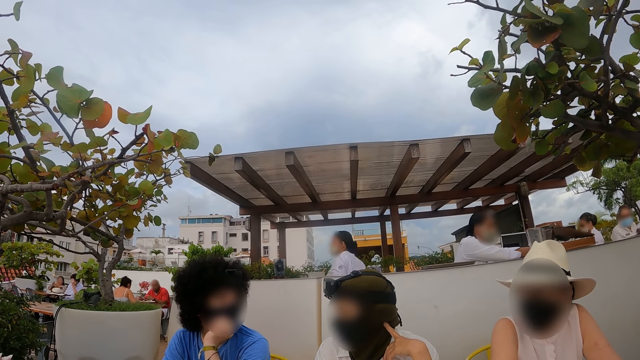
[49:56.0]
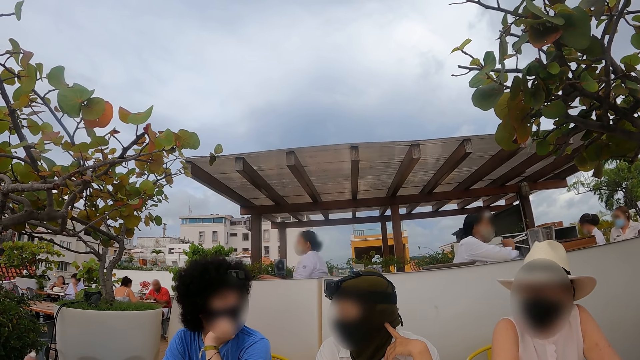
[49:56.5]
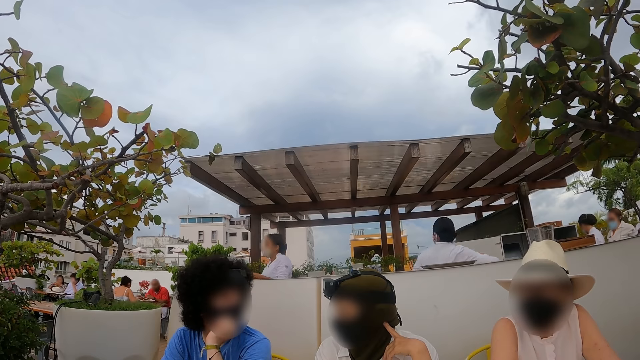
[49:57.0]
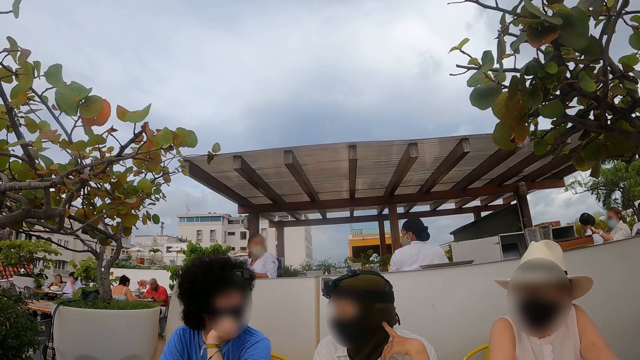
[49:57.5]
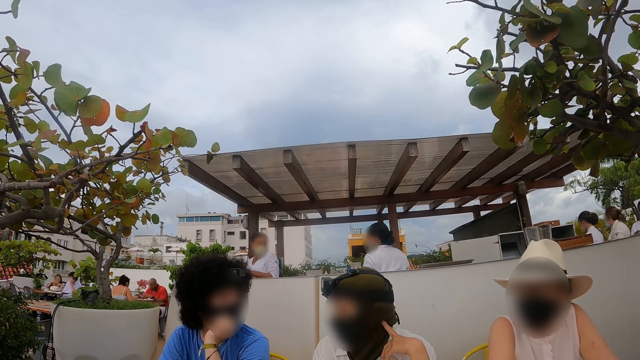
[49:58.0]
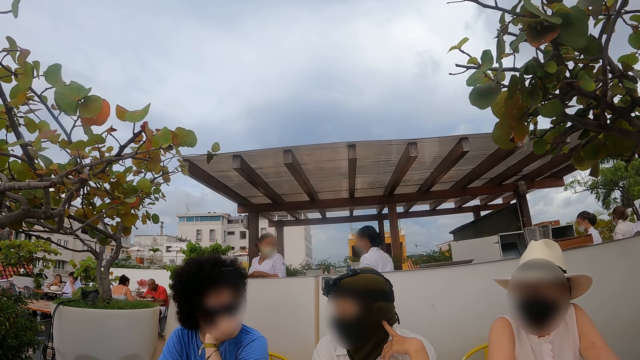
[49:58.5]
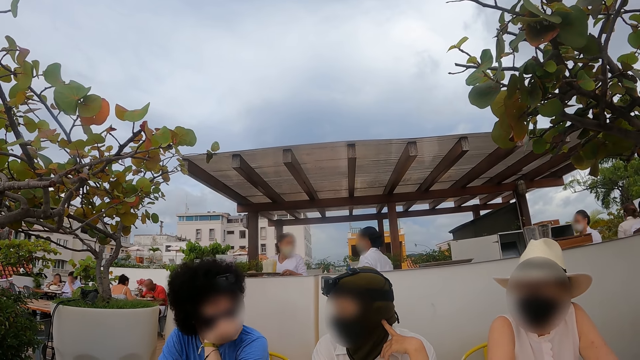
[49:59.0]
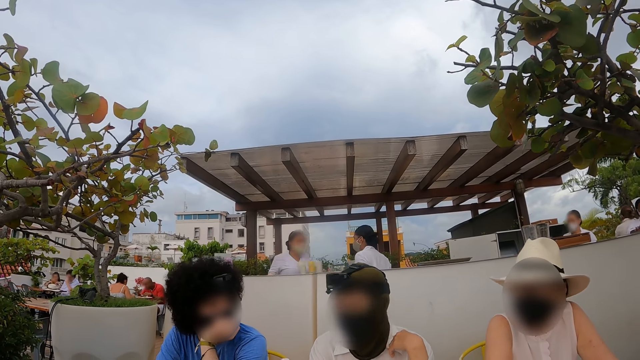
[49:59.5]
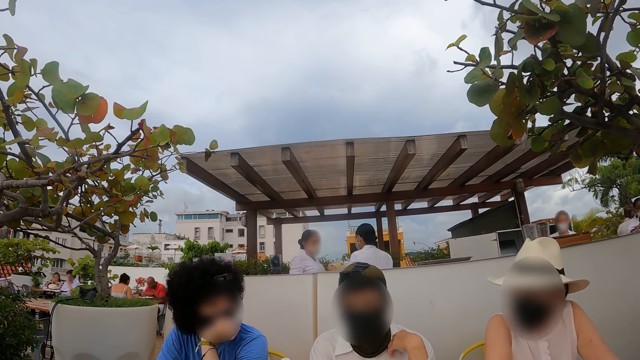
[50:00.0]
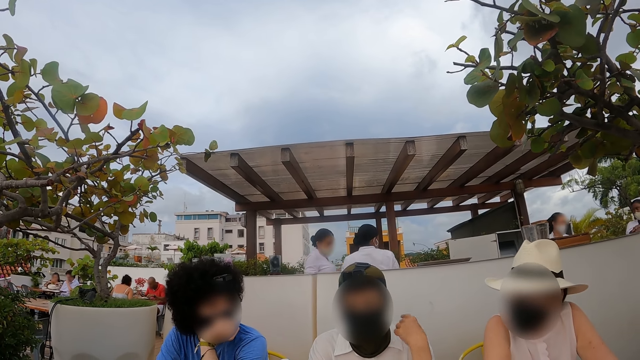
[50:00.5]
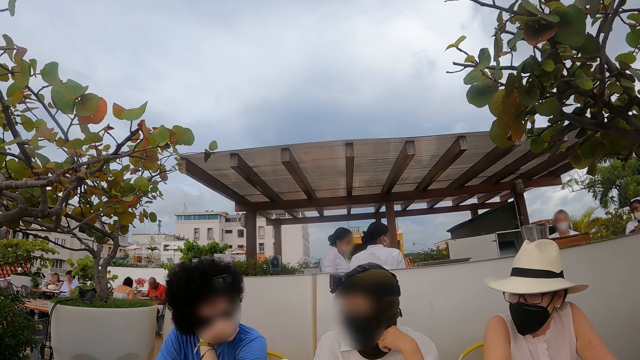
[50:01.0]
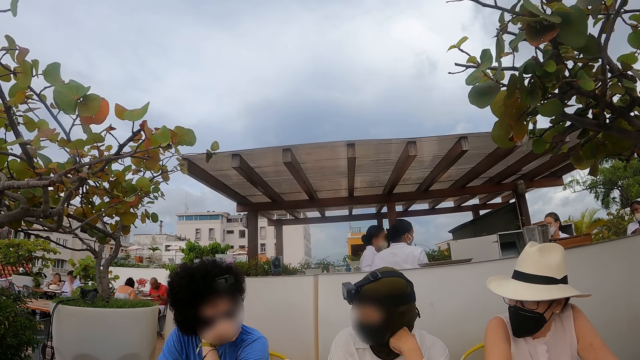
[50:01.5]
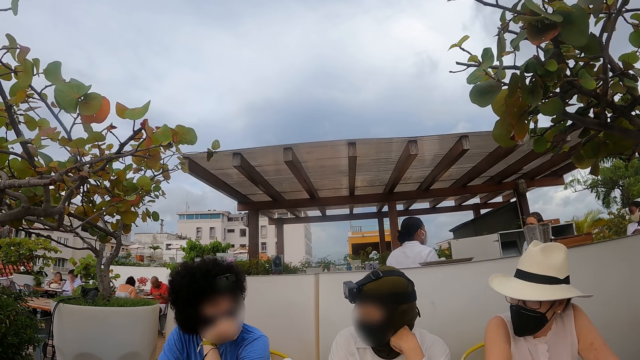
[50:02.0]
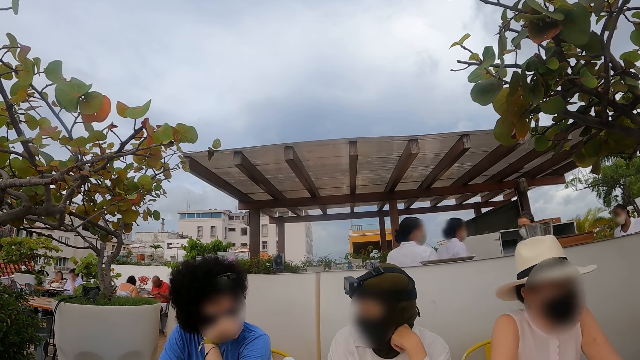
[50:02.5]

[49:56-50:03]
The camera wearer converses with people.

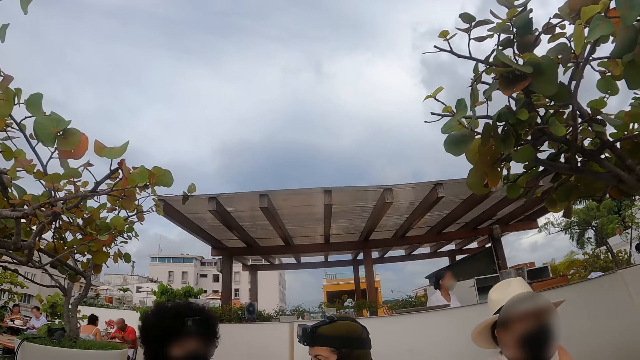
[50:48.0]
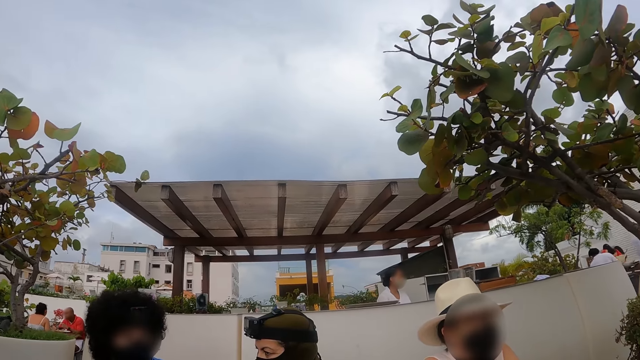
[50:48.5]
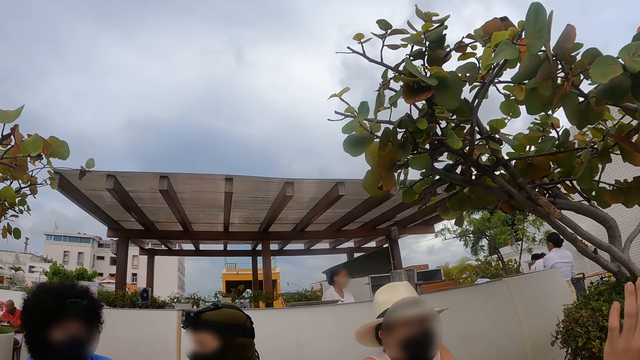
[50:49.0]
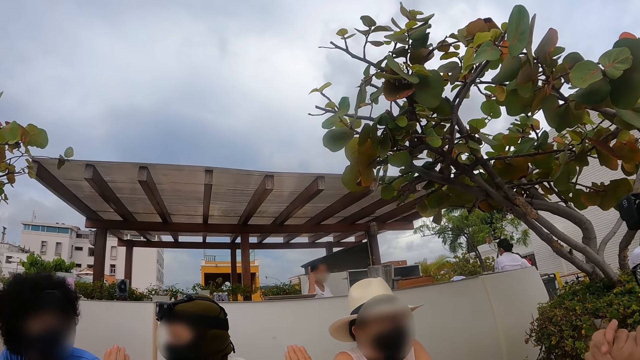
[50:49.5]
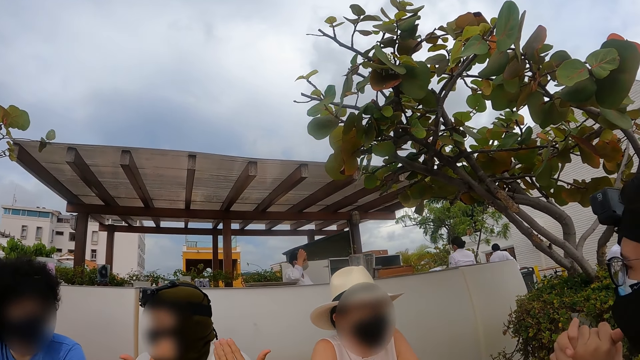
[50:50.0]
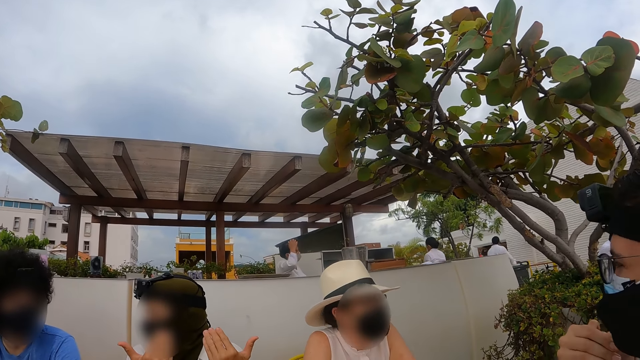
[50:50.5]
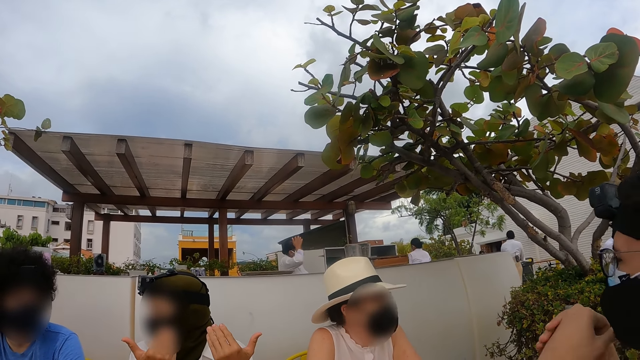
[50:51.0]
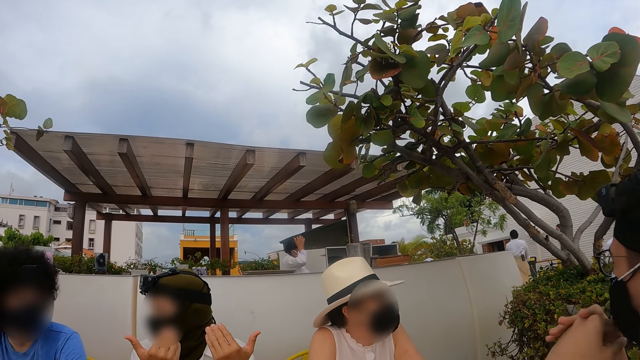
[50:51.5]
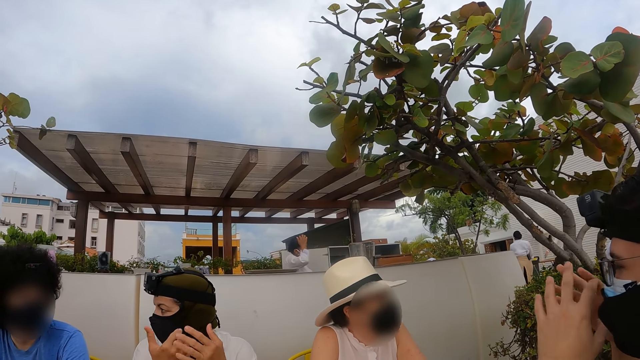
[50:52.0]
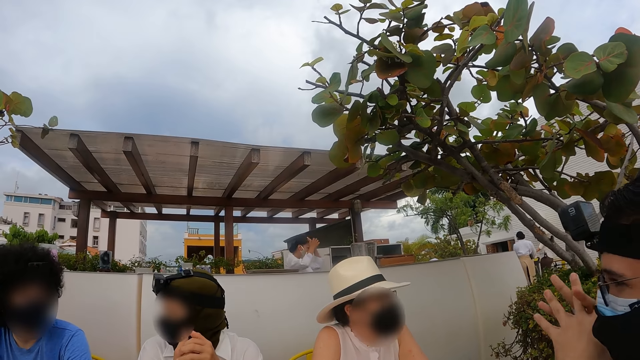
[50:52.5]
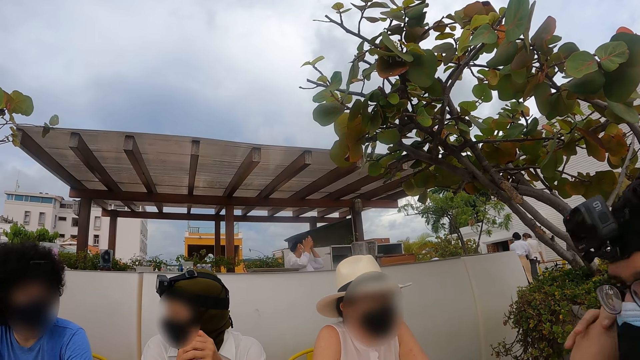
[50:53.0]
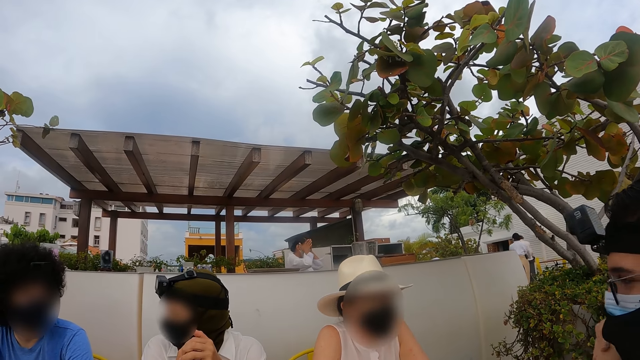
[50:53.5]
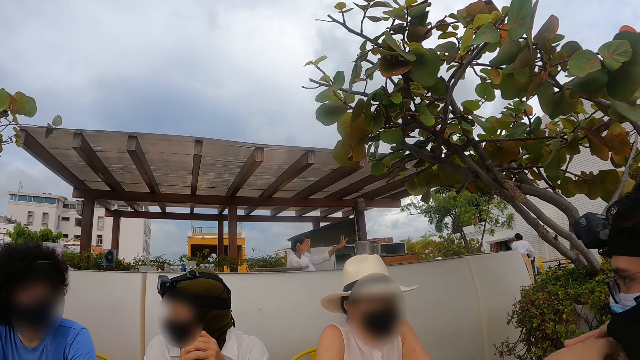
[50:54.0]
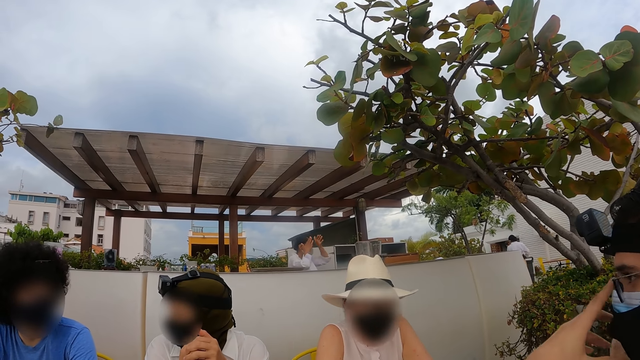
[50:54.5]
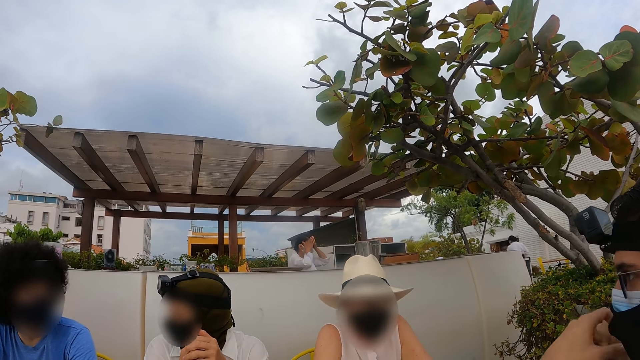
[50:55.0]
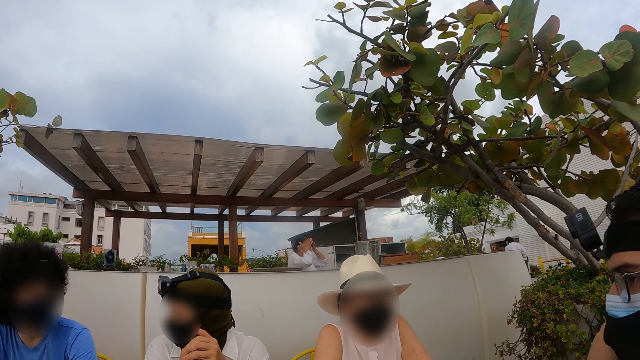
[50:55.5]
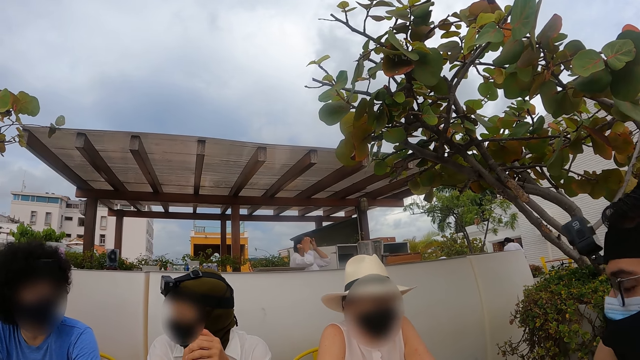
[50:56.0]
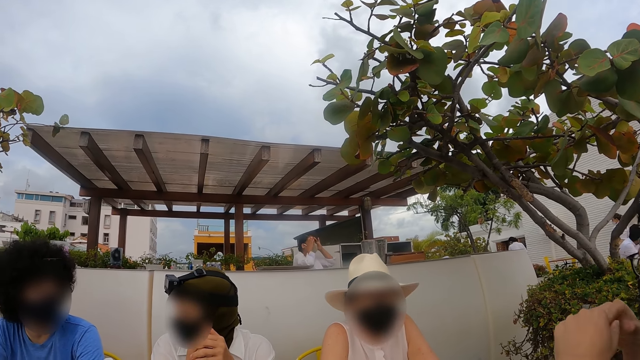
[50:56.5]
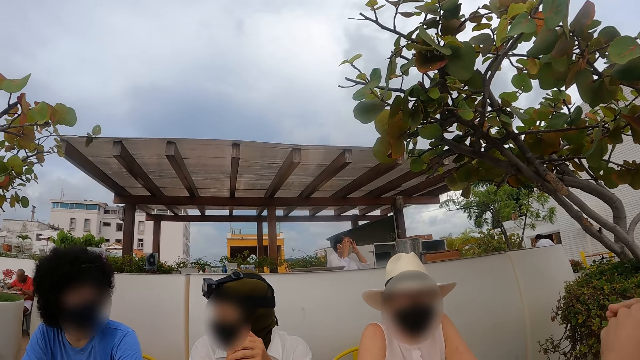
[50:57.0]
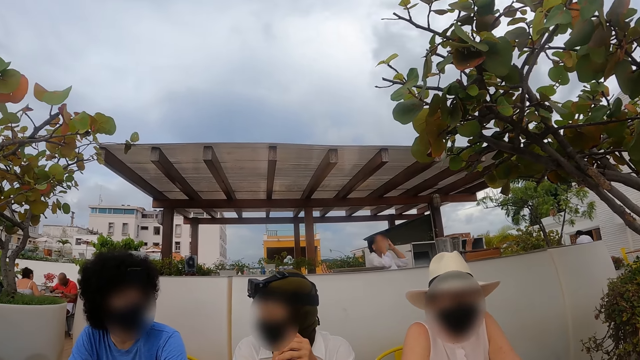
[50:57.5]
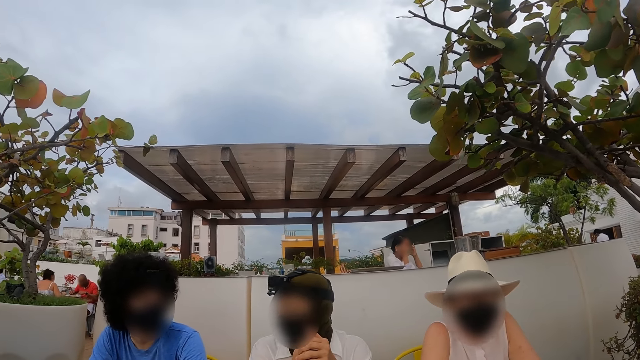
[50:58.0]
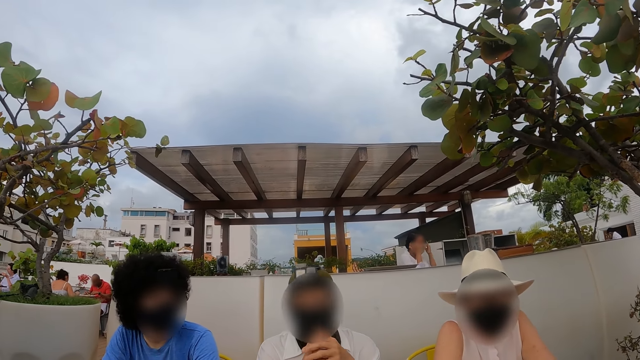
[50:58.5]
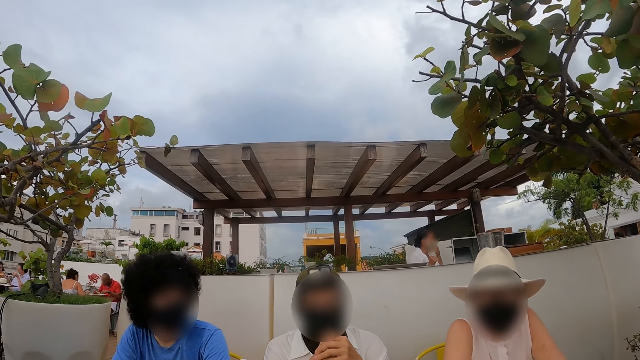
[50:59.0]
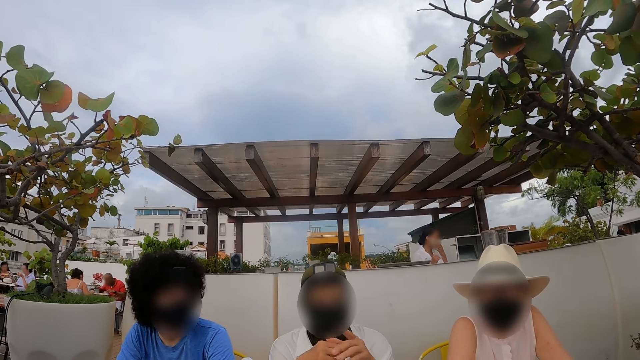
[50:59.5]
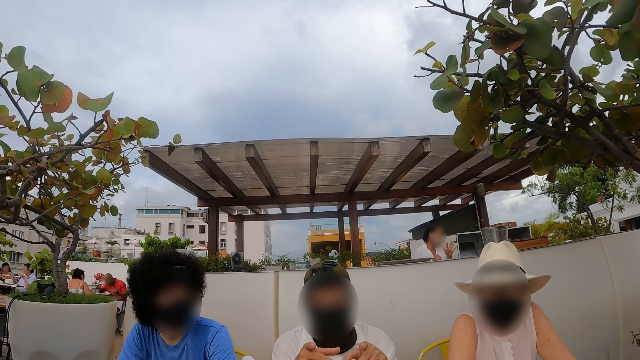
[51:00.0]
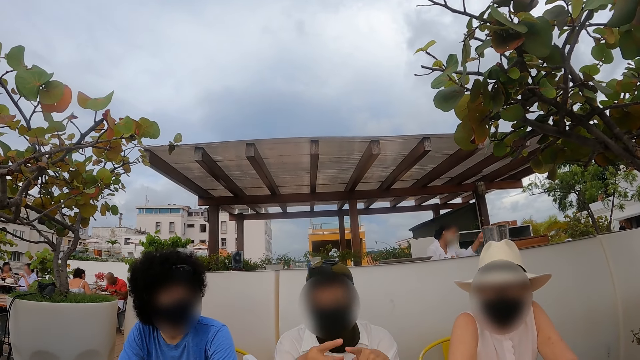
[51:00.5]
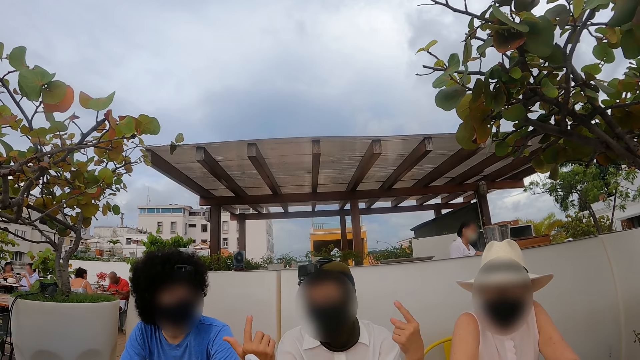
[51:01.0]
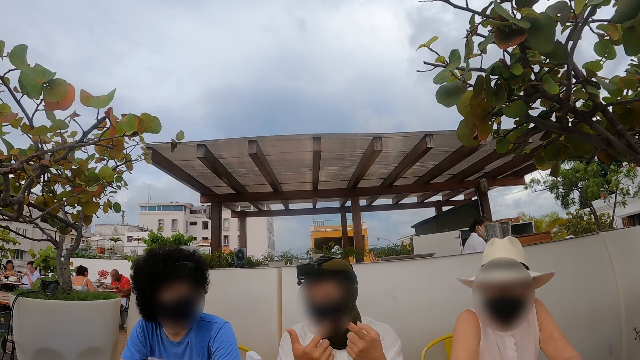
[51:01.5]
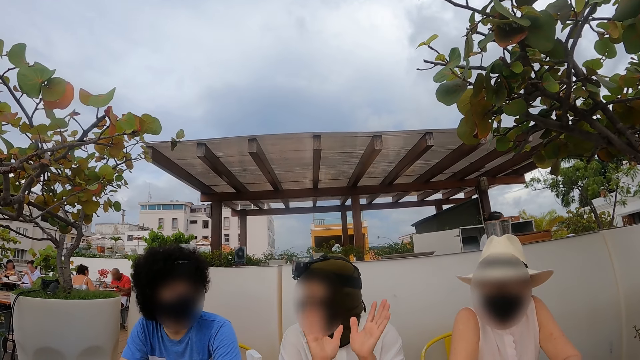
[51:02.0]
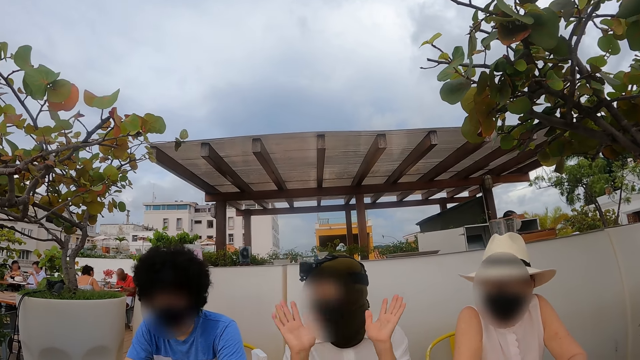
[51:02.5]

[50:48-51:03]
A man converses with friends. A woman converses with friends.
